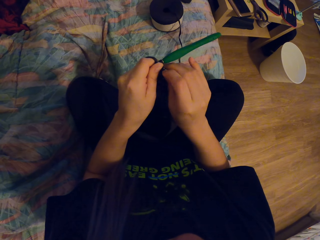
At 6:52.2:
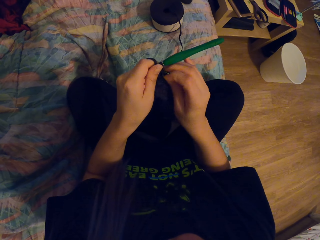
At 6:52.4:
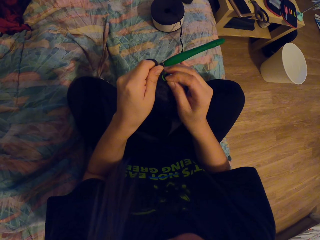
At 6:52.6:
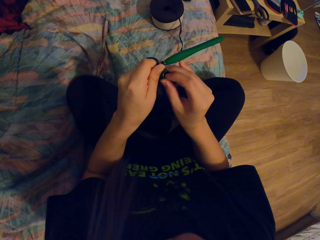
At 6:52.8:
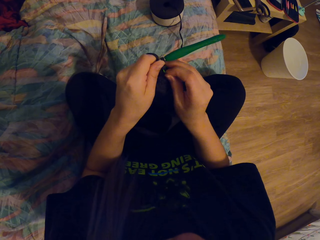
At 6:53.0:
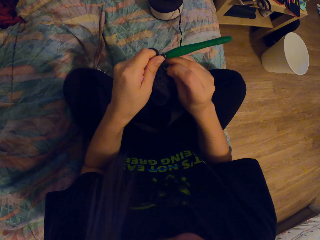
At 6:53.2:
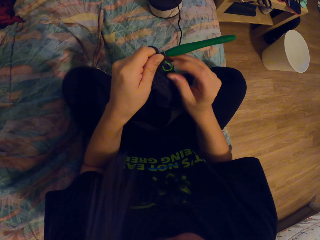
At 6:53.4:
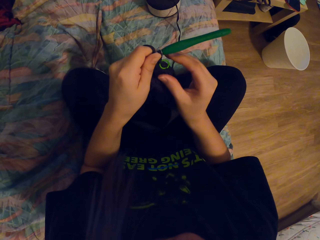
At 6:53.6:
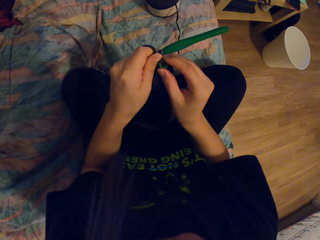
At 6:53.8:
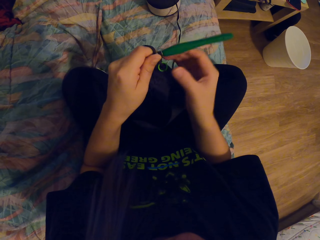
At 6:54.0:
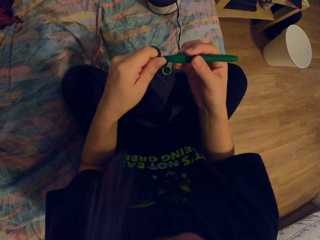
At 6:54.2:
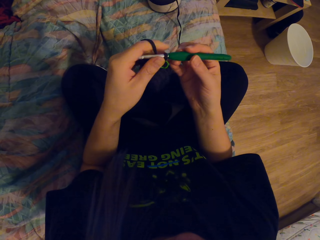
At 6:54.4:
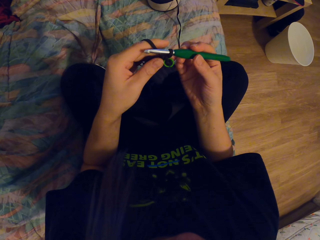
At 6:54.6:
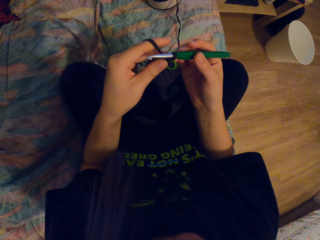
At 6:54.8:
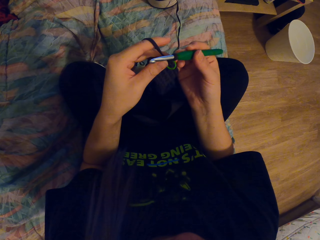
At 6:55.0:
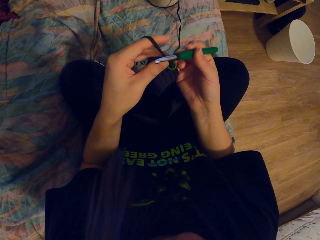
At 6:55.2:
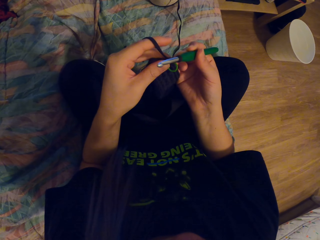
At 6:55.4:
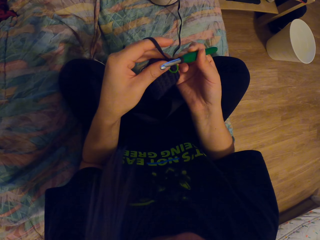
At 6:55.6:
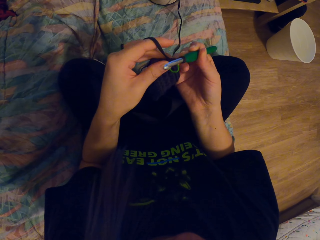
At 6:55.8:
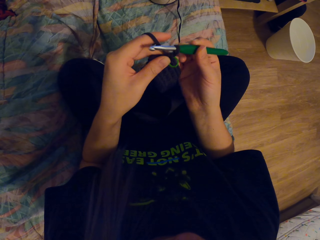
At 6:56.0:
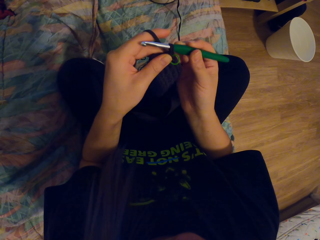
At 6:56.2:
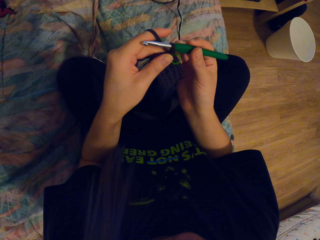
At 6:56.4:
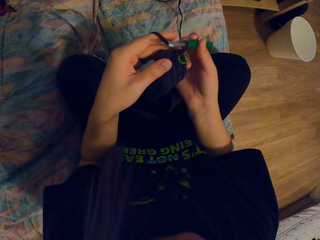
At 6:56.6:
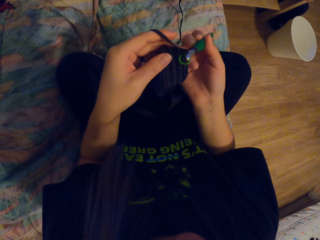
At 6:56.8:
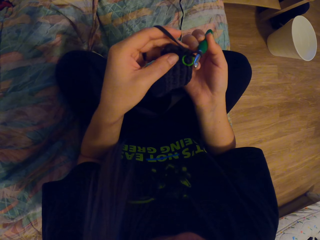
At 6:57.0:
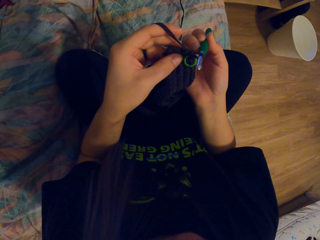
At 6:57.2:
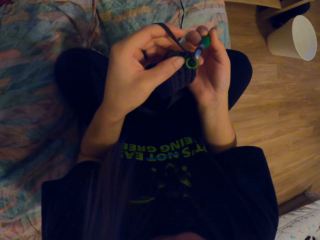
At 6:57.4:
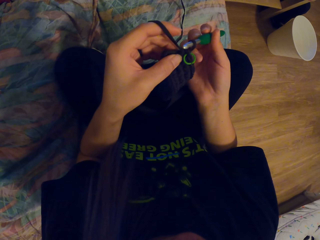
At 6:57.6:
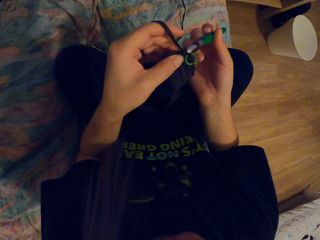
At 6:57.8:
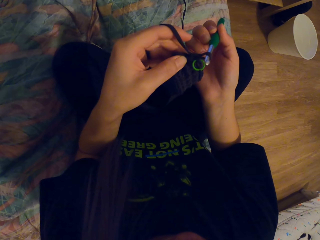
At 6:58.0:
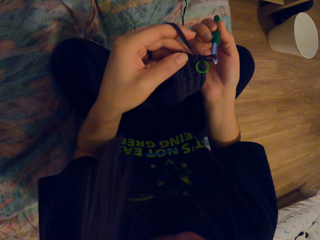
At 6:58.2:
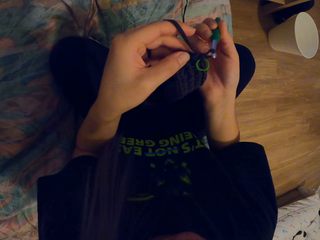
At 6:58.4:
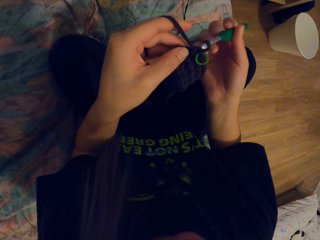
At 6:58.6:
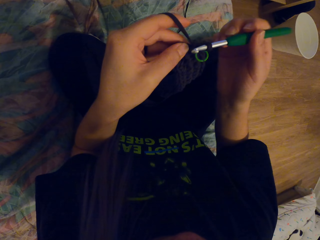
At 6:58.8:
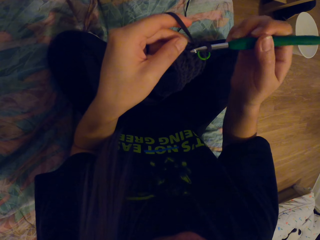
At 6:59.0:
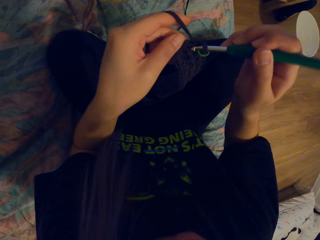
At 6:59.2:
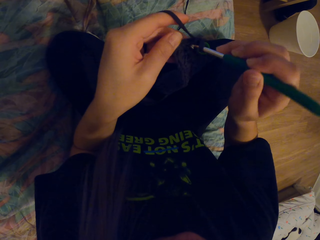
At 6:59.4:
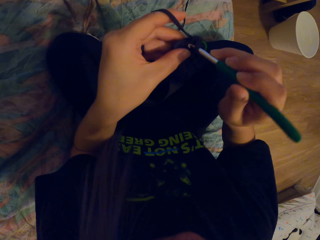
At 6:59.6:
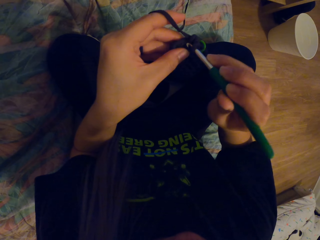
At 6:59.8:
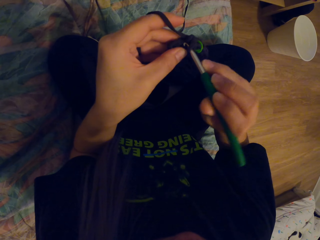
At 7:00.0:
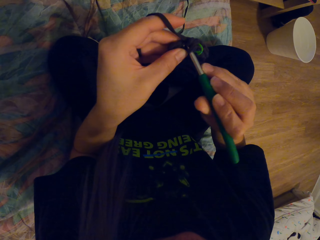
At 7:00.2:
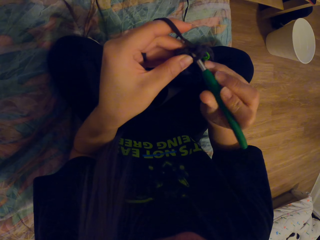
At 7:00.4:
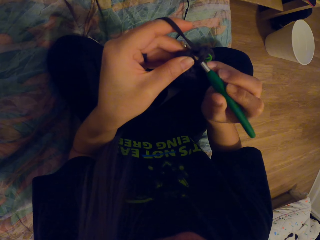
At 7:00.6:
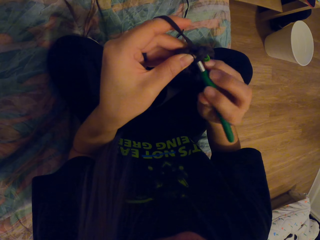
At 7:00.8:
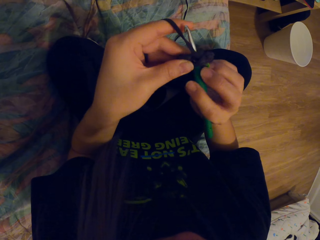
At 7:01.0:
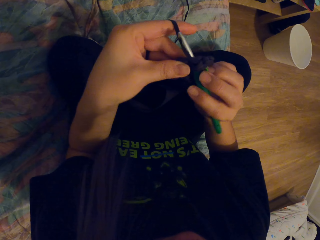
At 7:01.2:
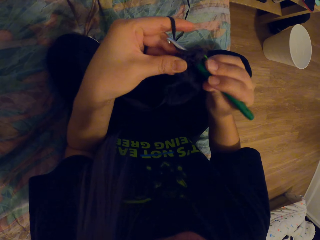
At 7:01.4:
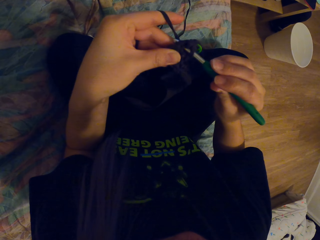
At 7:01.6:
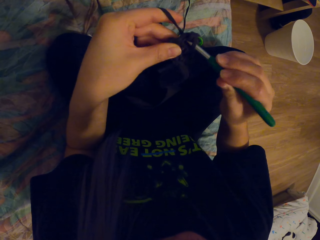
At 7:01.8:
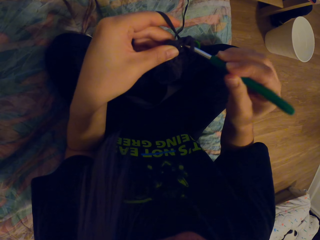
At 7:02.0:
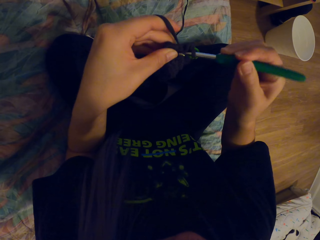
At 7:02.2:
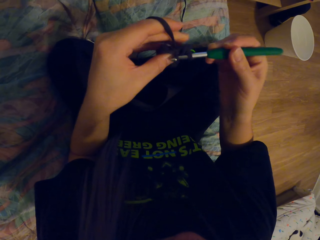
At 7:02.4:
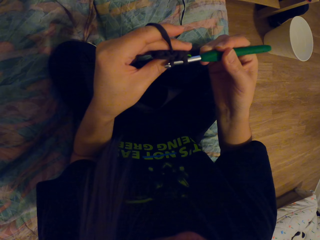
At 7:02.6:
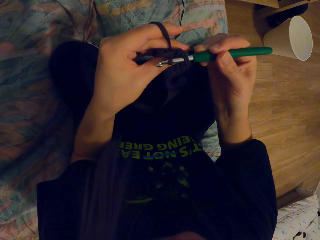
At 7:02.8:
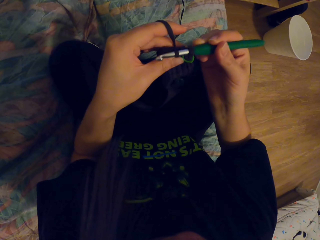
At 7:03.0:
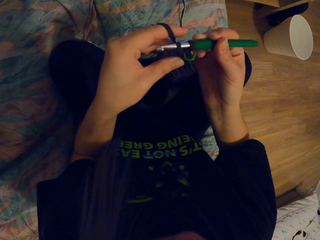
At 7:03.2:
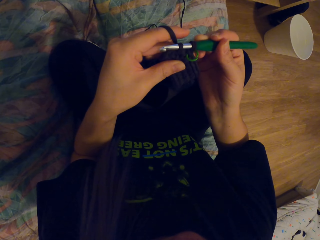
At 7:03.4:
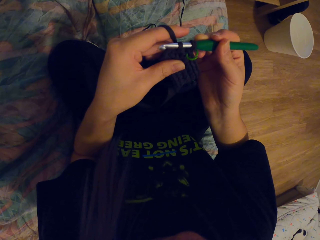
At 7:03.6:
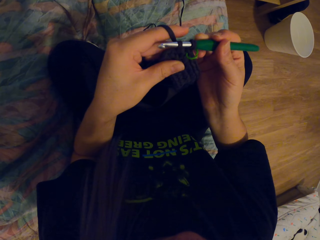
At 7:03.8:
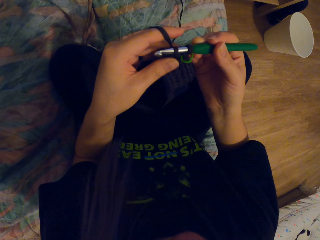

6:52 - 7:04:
The camera wearer knits the thread using a crochet.

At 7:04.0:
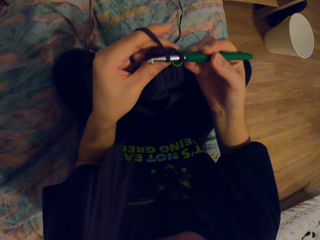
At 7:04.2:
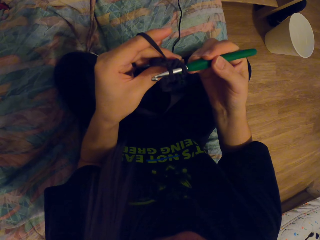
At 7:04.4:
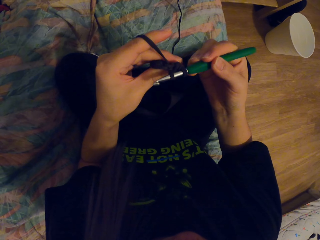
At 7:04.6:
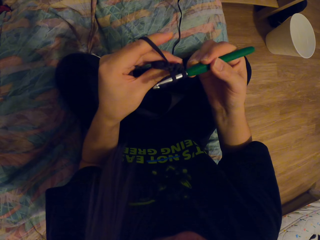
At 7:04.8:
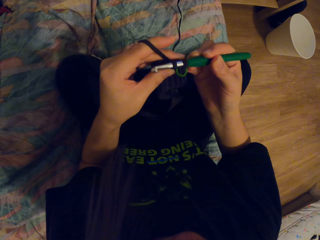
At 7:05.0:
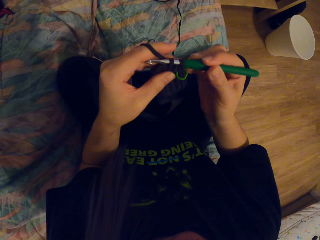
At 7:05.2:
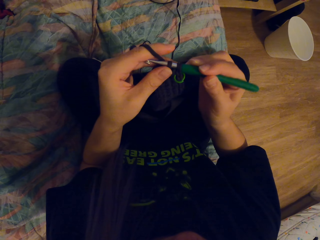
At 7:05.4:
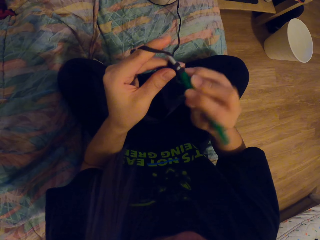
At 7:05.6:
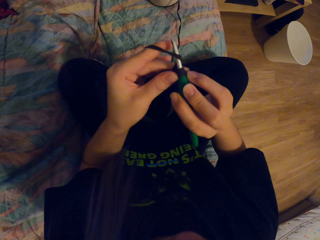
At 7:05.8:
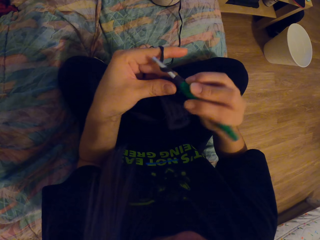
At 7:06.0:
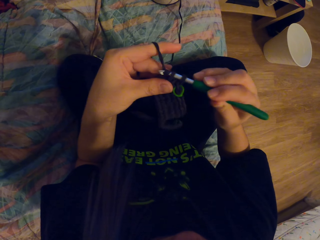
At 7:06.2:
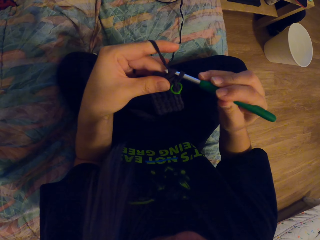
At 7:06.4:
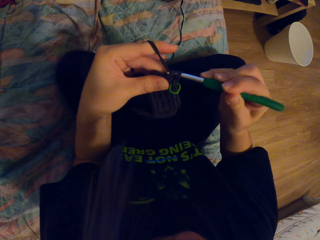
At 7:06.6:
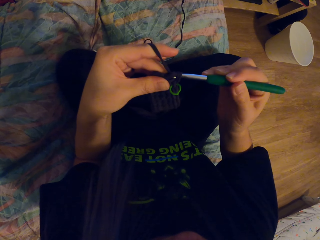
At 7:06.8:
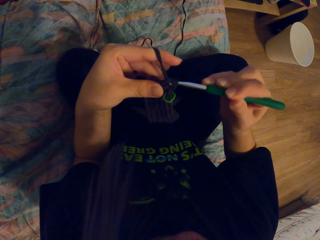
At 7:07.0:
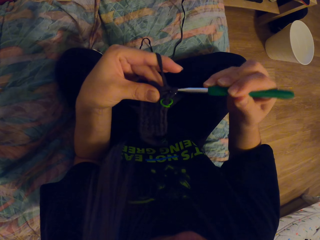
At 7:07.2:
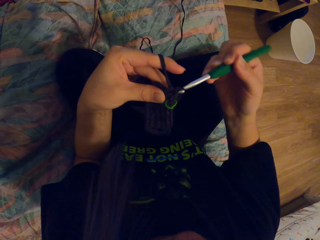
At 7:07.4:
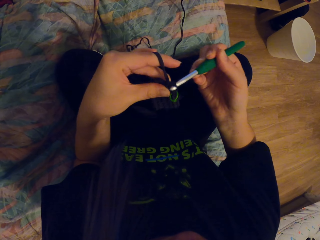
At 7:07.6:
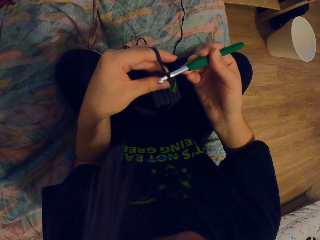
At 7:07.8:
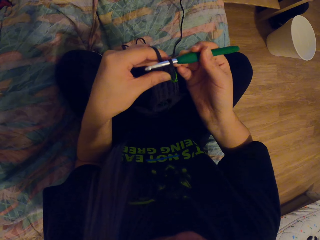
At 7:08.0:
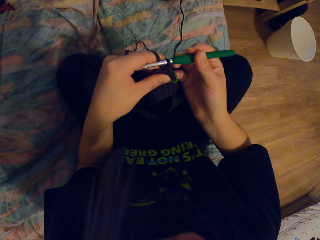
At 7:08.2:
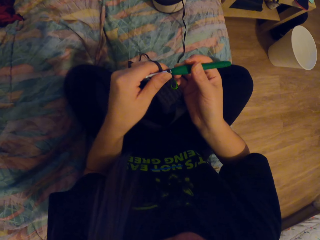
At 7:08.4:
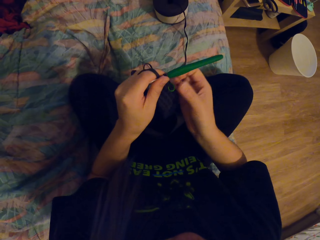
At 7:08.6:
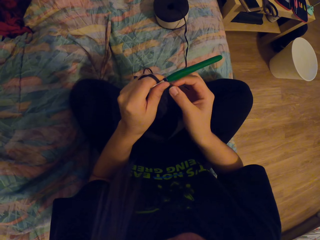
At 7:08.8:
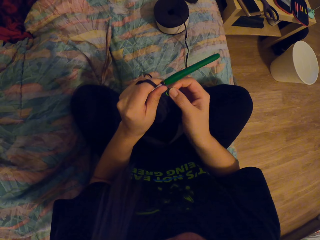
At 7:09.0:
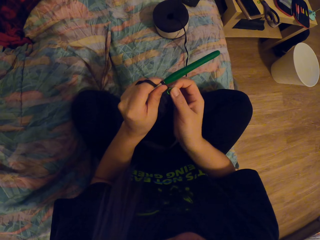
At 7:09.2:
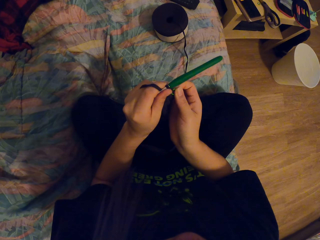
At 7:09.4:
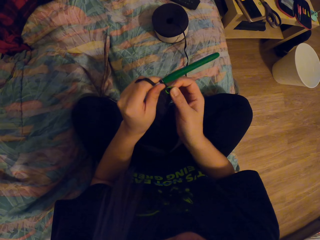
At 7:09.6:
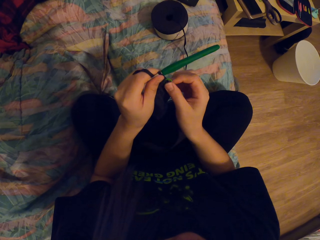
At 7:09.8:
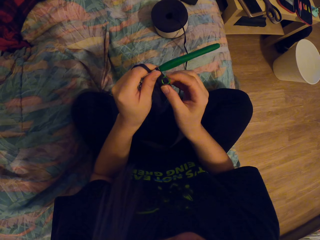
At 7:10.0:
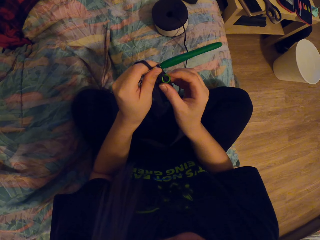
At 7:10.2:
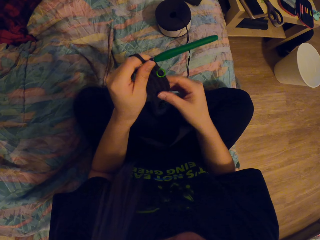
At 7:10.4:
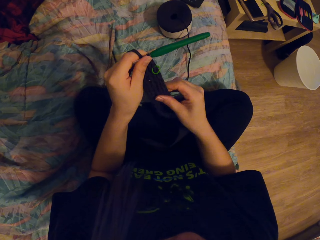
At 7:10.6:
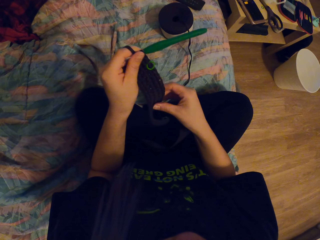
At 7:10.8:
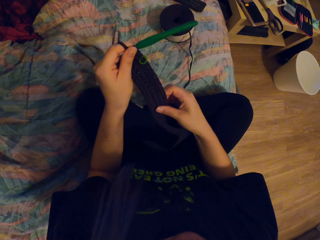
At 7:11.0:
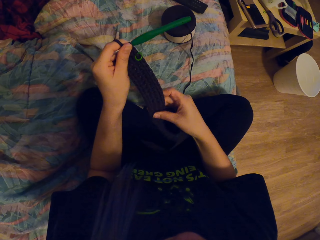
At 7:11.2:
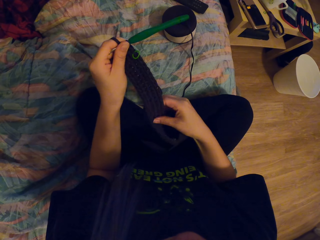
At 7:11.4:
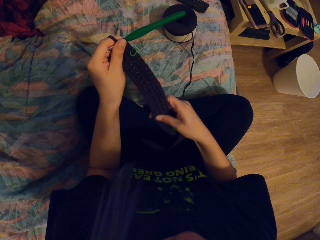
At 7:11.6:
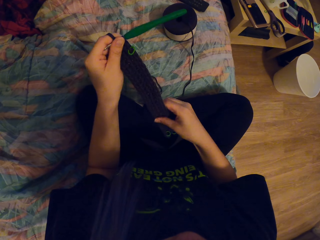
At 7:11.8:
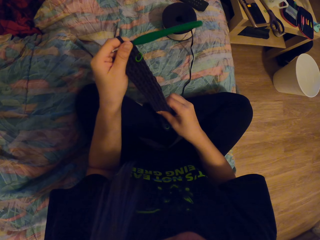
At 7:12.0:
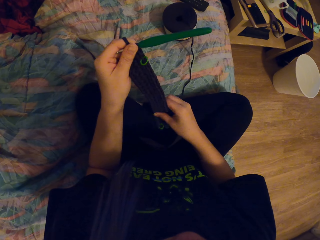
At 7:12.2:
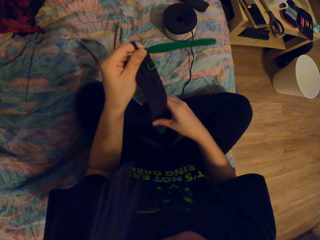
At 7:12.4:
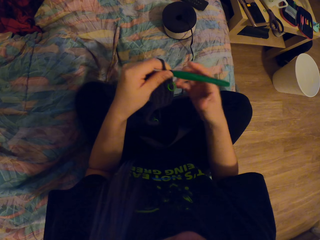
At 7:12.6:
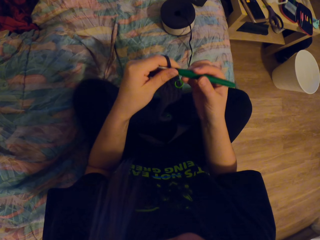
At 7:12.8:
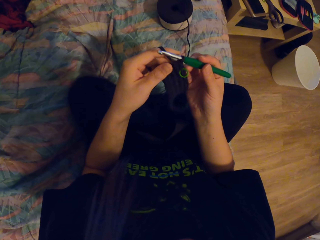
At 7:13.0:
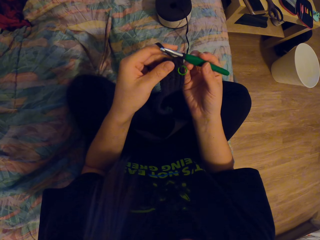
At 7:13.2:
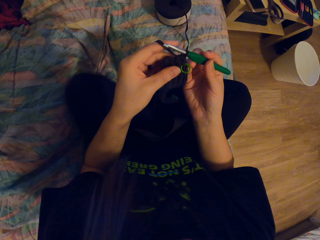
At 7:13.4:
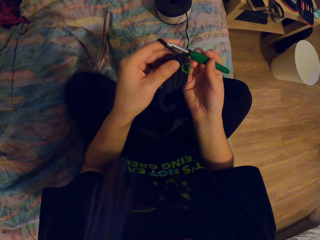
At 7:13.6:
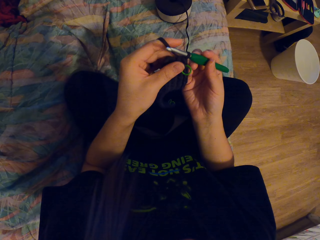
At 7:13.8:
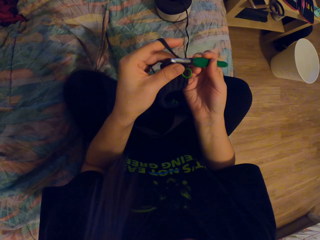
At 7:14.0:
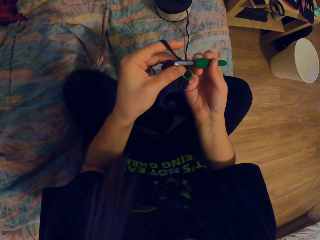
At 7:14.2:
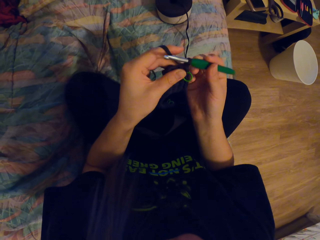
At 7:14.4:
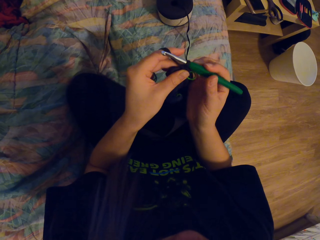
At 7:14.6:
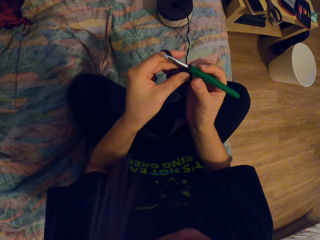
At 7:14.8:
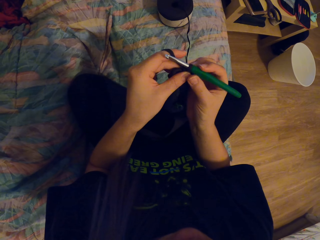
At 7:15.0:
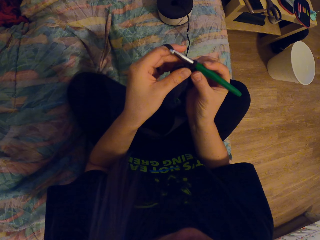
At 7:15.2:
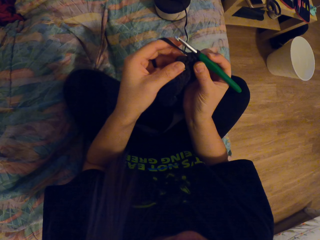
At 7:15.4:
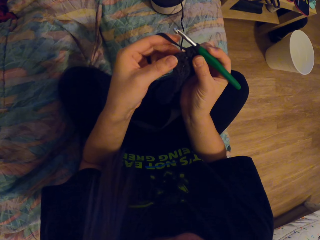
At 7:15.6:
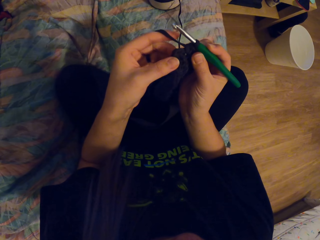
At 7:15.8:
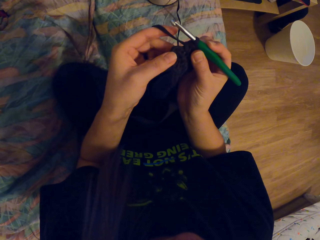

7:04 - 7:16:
The camera wearer holds the thread.
